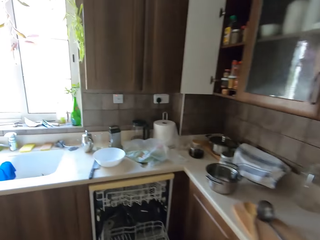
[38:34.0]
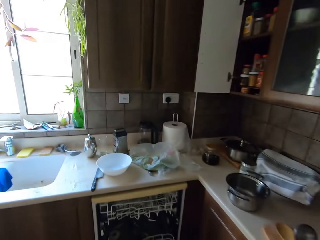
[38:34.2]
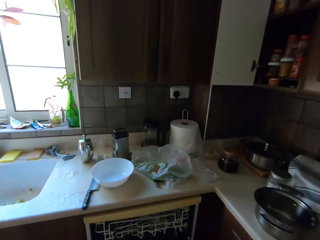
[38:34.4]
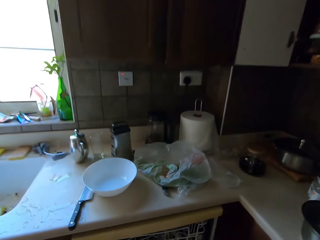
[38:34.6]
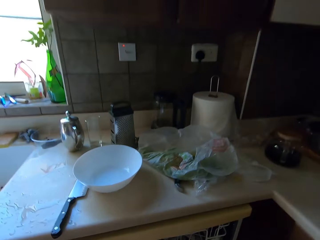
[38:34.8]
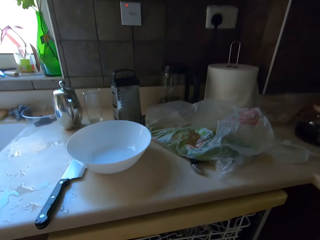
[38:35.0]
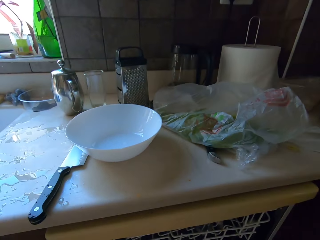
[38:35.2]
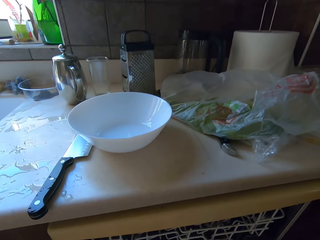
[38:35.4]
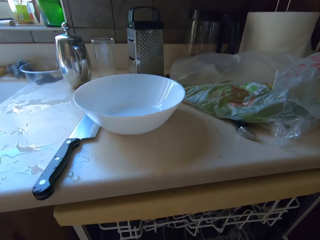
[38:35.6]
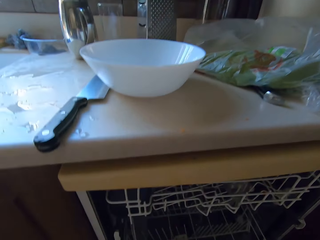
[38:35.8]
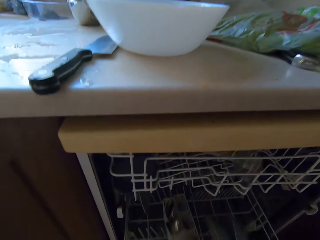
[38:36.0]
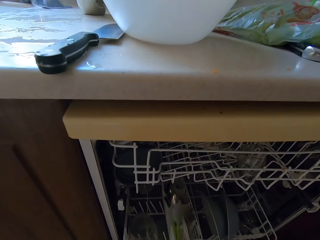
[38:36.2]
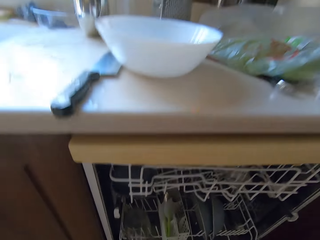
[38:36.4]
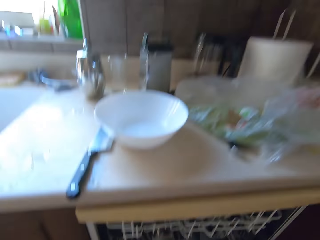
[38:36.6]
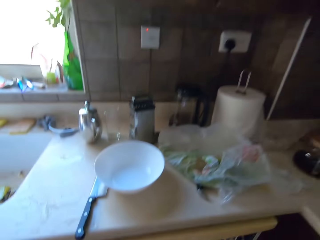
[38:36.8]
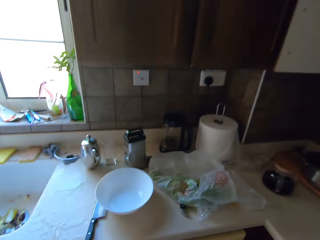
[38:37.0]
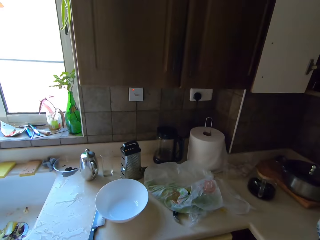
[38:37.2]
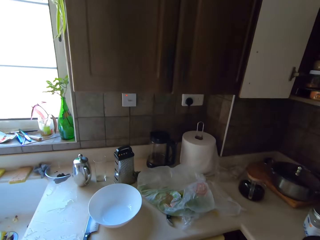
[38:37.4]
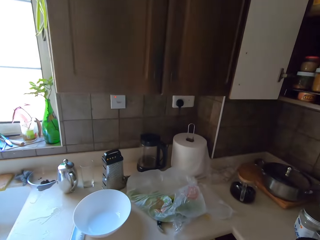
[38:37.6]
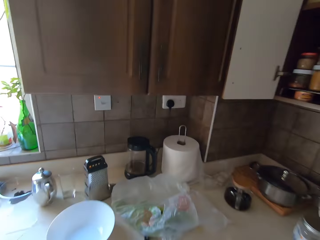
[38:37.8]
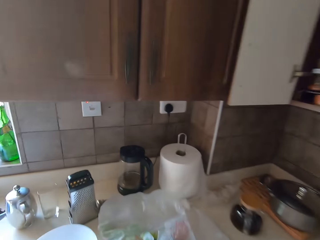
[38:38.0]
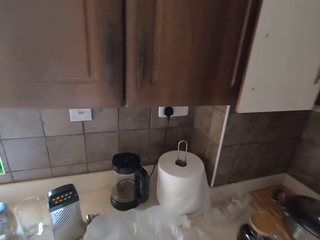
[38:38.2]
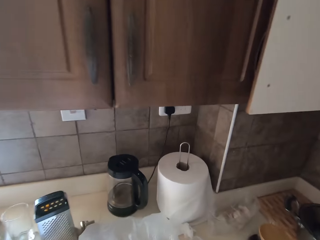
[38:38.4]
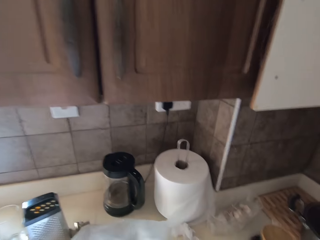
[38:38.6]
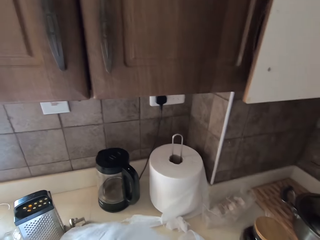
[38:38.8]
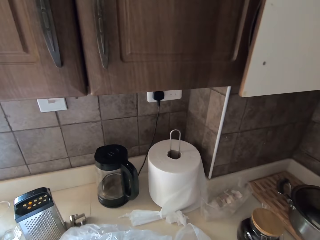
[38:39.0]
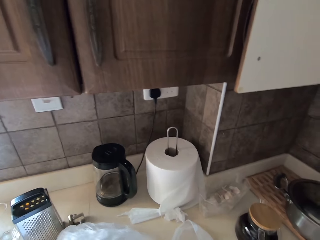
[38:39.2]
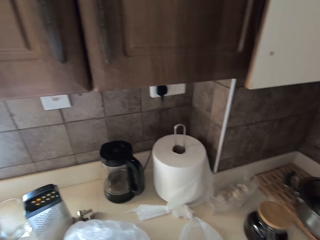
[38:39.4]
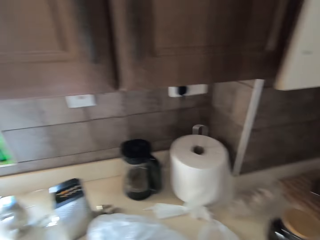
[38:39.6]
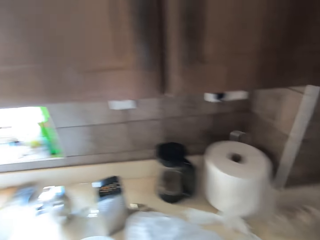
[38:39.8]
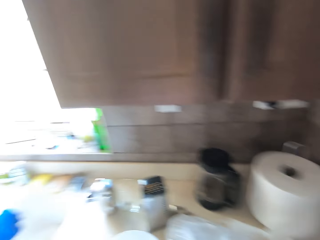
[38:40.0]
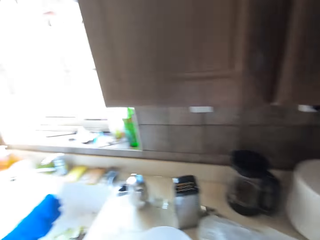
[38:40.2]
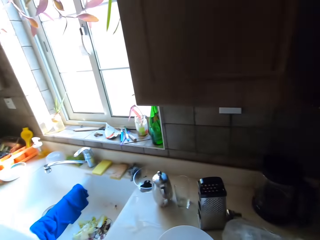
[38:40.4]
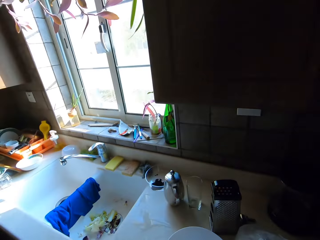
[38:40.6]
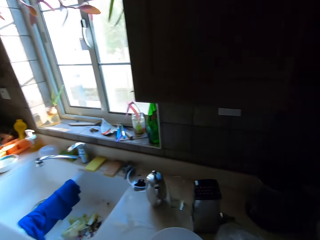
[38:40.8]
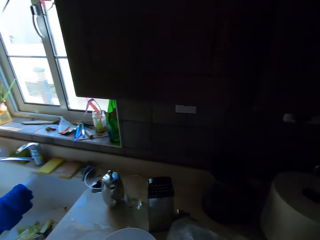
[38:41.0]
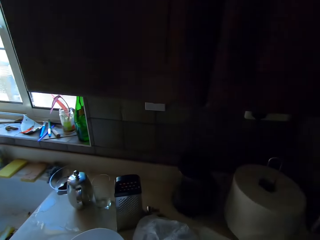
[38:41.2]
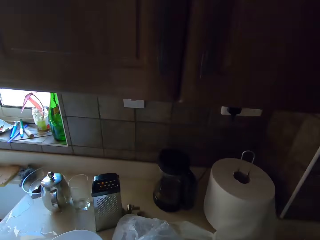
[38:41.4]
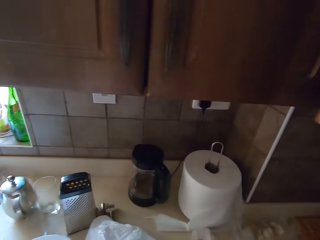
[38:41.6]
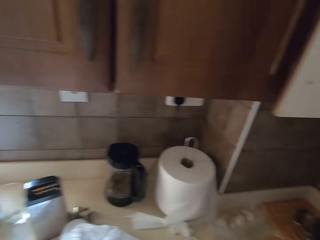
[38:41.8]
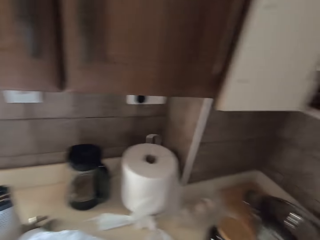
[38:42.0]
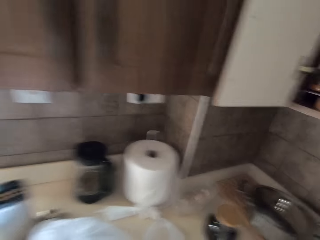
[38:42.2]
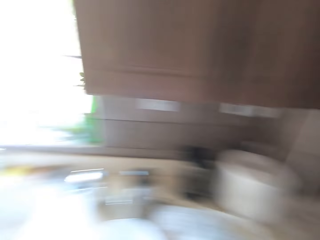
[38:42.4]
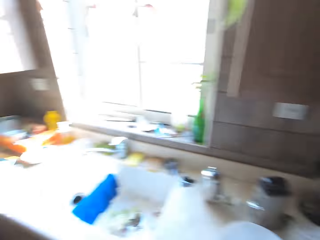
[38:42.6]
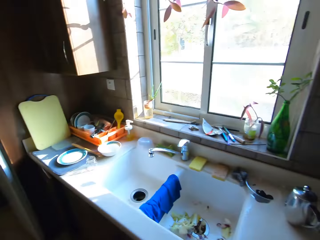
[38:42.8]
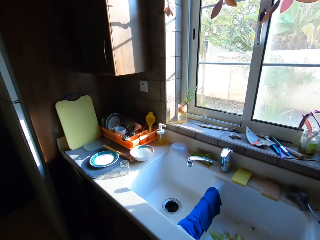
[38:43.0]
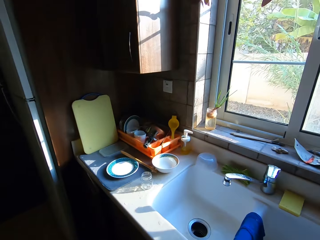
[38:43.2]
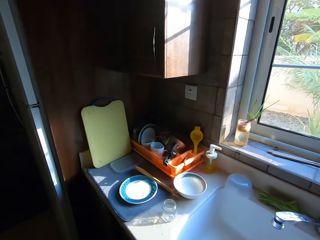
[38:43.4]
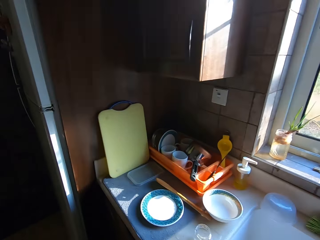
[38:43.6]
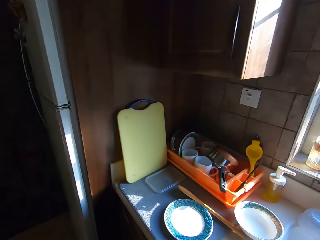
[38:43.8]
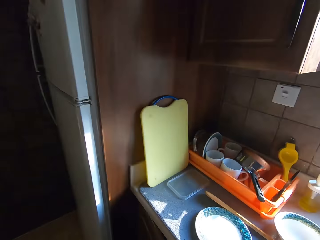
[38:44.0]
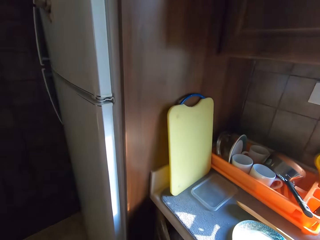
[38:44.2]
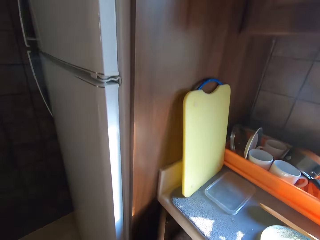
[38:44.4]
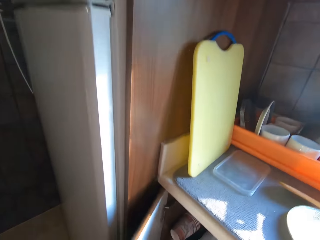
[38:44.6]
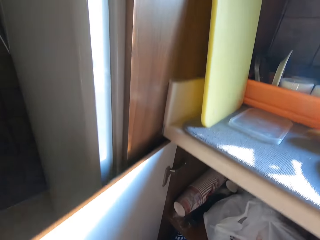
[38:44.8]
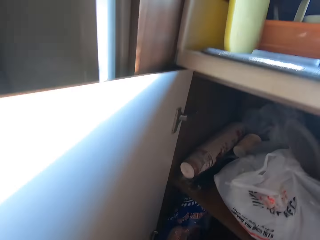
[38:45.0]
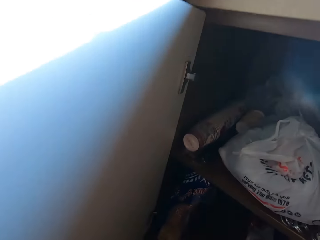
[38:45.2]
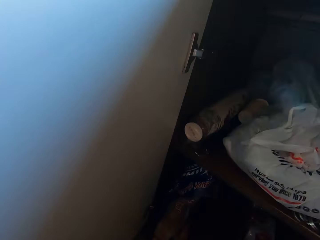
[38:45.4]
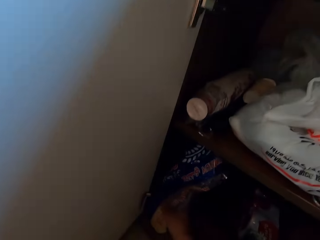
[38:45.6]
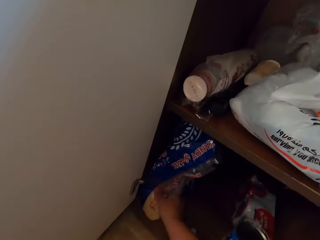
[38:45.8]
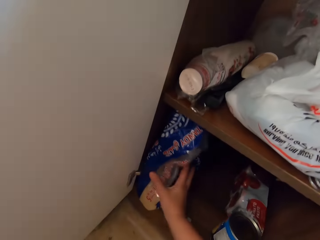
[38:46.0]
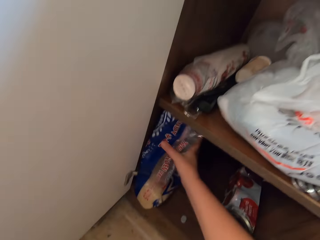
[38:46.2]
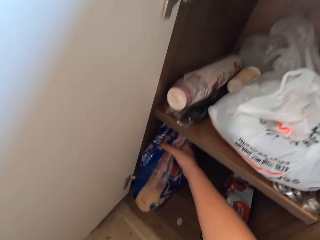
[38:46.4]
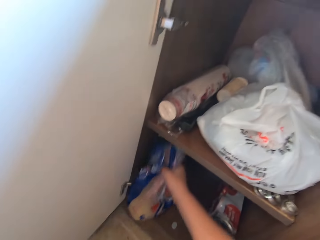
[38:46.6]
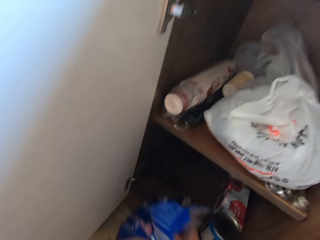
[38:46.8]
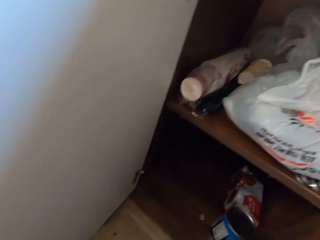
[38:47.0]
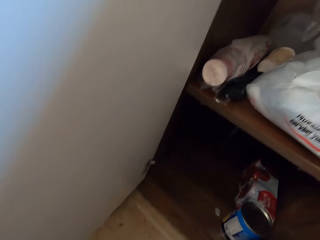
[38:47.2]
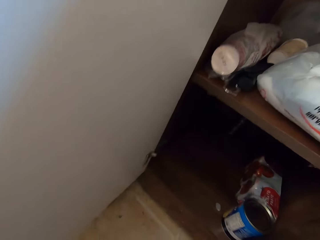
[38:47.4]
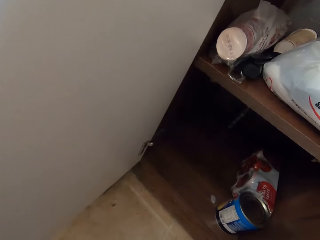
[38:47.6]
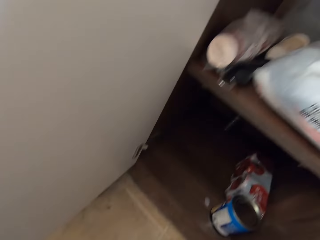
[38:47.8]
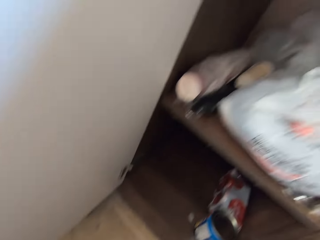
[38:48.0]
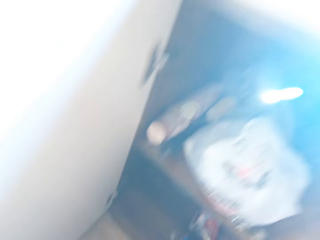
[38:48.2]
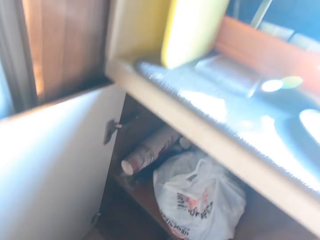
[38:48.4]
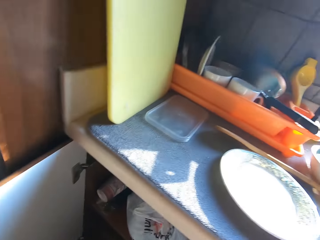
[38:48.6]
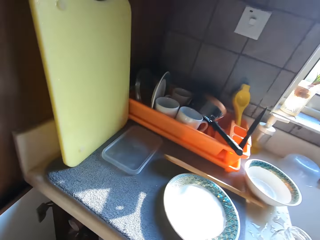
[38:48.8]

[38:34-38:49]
The camera wearer pushes in the dish rack in the cabinet. They touch the polythene bag. They look around. They walk around. They open the cabinet door. They pick a plastic bag from the shelf.

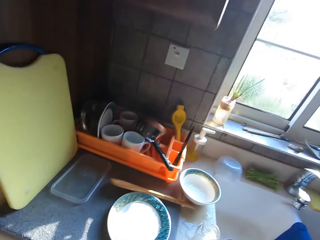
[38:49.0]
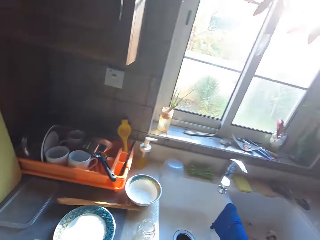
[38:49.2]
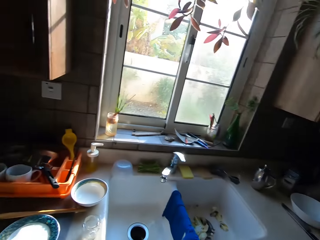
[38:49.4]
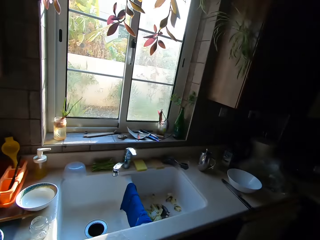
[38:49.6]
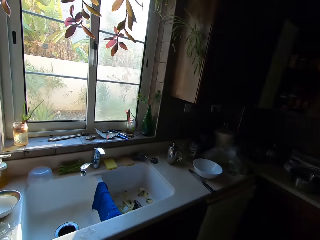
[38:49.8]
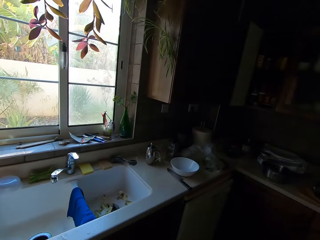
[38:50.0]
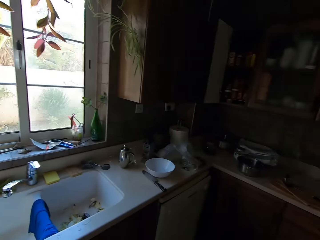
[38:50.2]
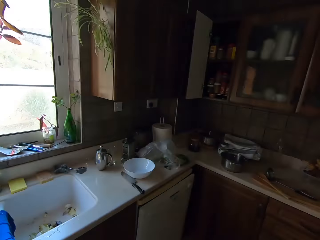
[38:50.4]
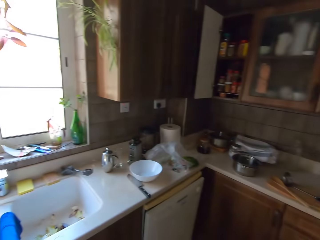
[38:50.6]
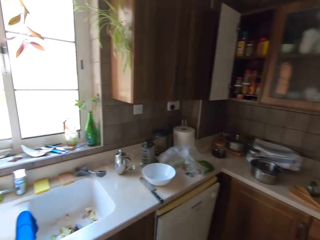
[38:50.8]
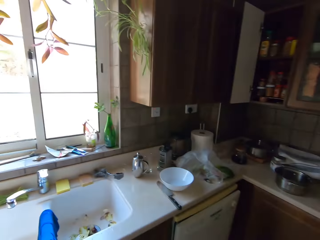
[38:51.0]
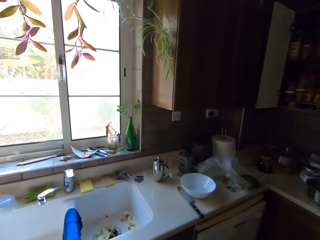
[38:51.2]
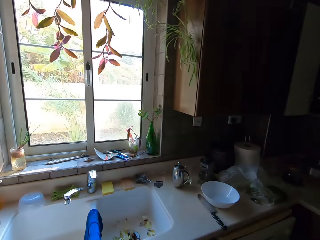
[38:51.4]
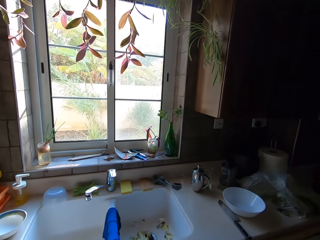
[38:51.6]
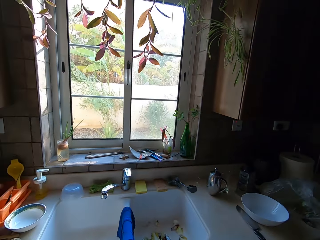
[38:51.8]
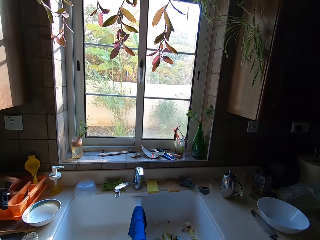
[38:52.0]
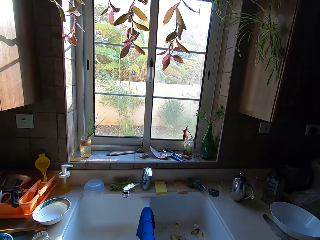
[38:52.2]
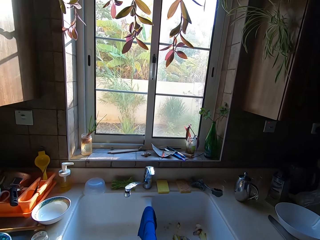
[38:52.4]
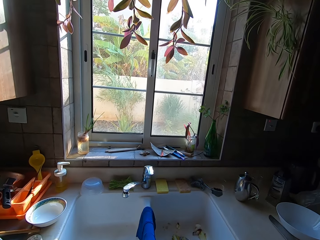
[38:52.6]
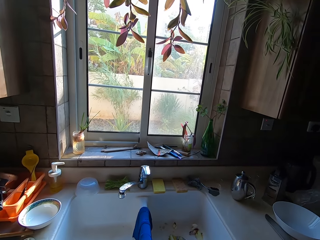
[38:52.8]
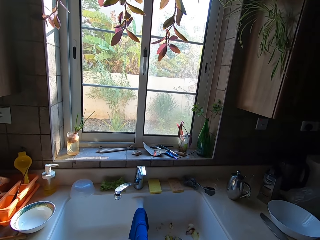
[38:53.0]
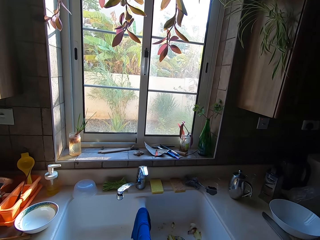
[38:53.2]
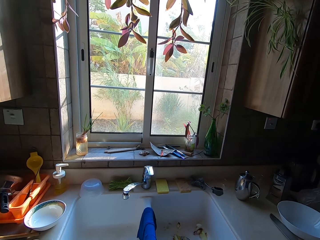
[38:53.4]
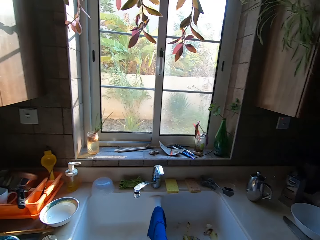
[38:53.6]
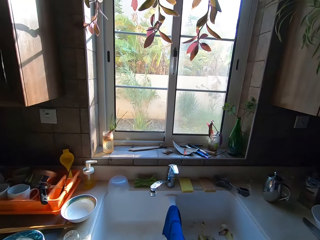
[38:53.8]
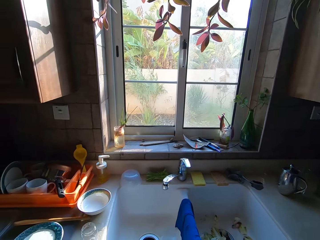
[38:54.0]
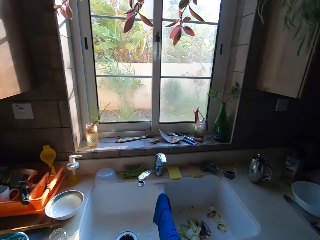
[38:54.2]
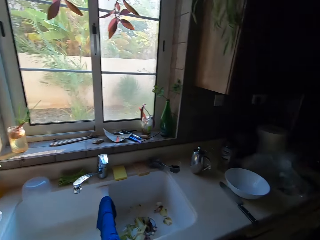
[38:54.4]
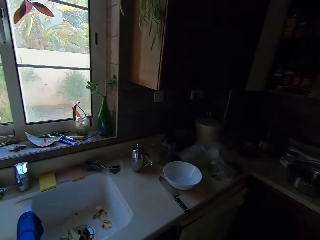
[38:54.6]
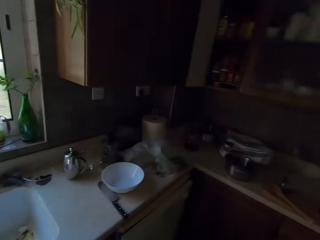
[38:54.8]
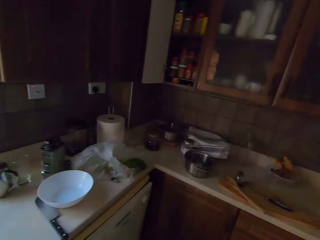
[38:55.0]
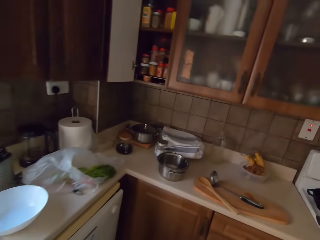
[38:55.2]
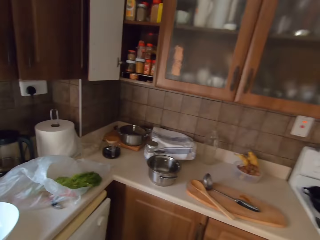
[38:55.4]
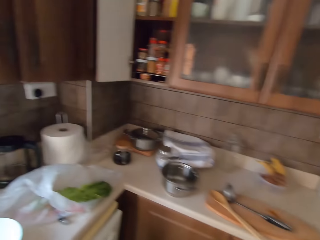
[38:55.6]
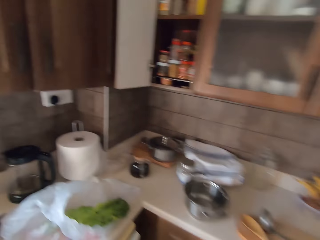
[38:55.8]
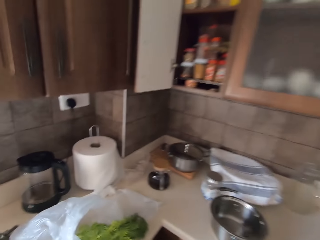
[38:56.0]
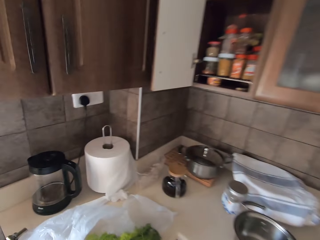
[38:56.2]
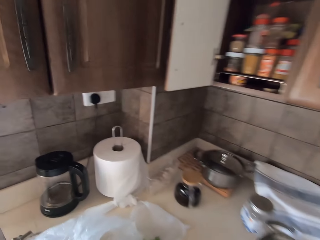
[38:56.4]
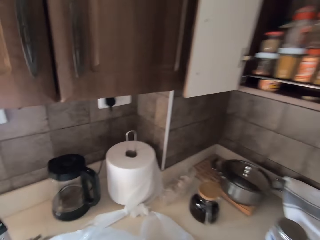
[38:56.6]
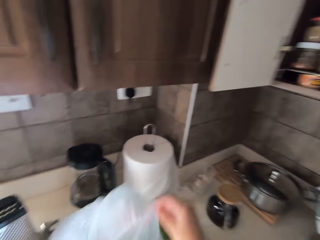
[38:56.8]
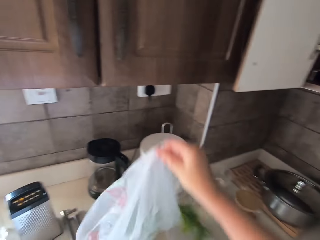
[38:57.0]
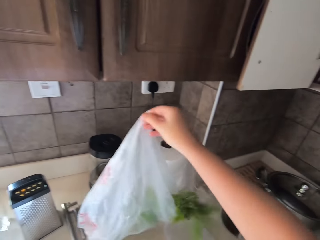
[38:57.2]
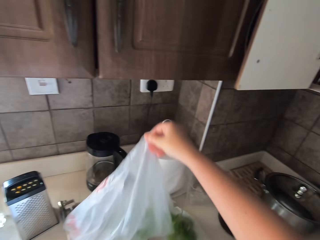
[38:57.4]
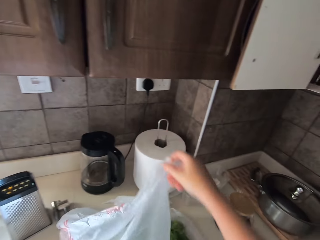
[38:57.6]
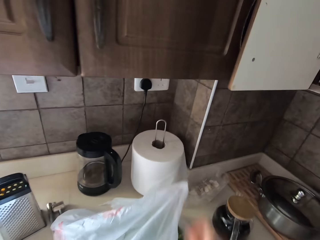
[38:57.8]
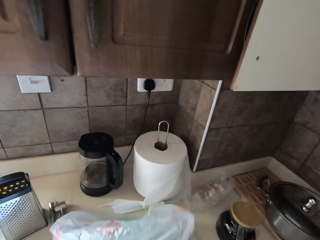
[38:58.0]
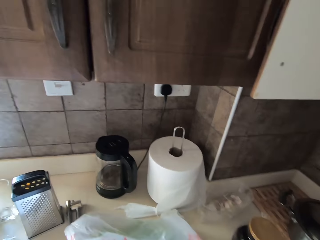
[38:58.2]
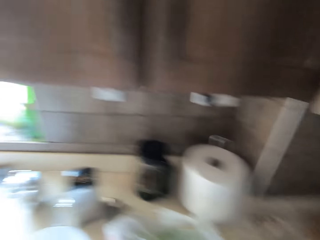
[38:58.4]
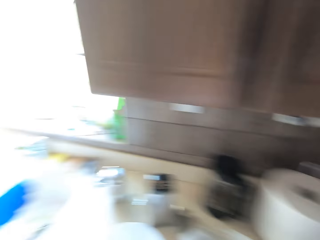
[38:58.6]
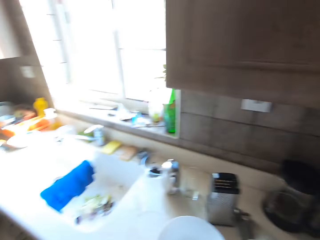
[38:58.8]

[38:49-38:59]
The camera wearer walks. They look around. They lift a polythene bag on the countertop. They put it down.
